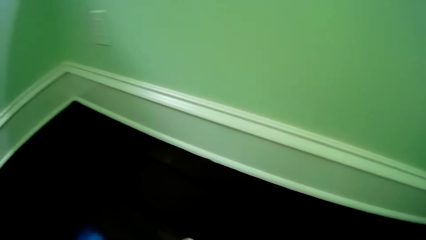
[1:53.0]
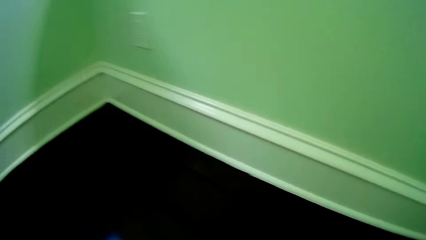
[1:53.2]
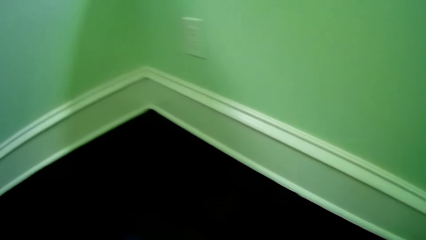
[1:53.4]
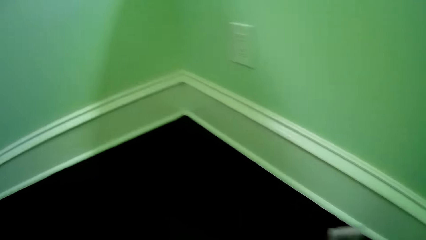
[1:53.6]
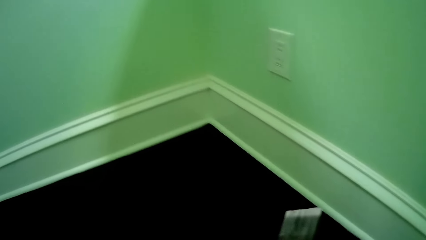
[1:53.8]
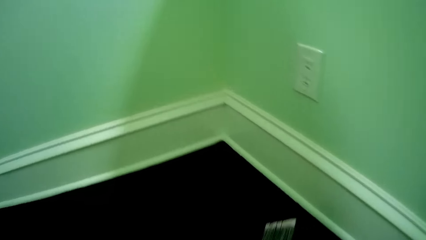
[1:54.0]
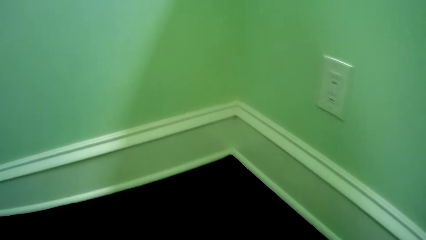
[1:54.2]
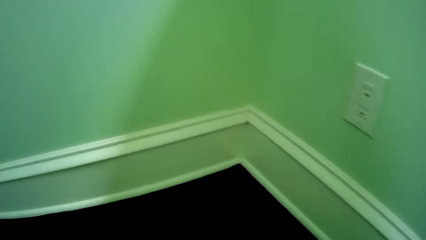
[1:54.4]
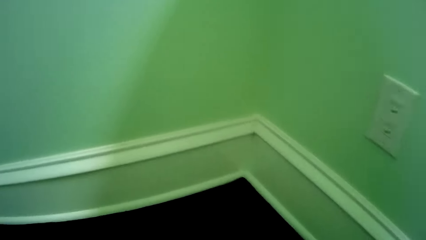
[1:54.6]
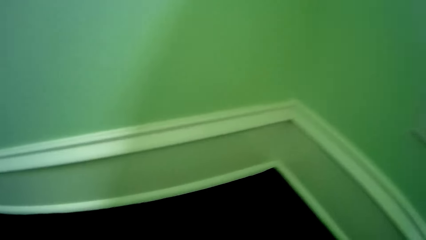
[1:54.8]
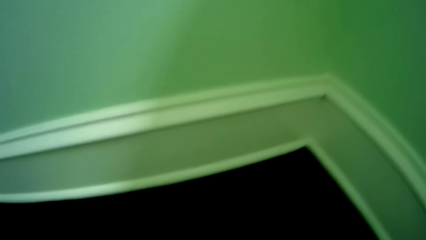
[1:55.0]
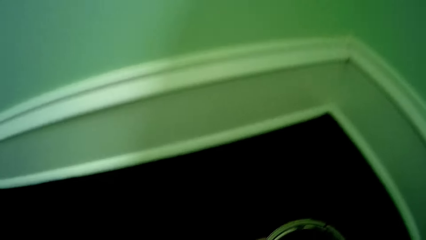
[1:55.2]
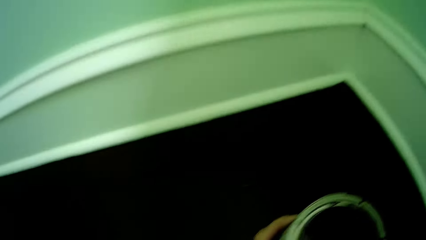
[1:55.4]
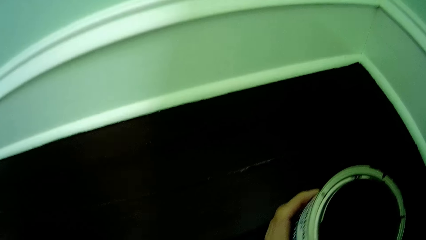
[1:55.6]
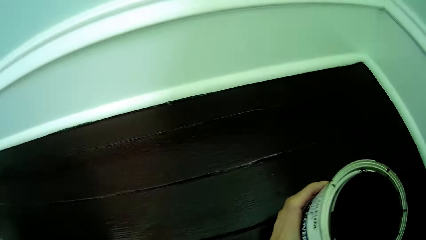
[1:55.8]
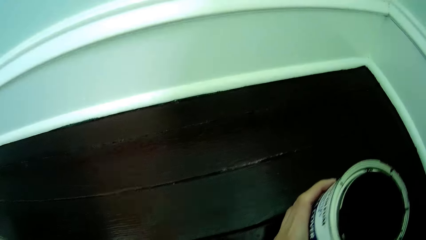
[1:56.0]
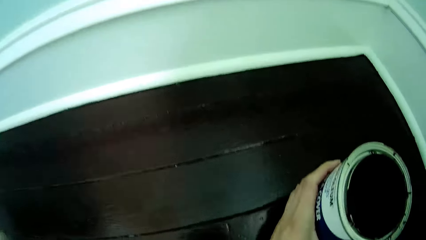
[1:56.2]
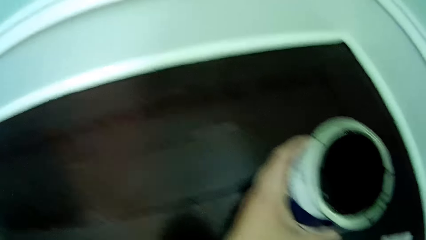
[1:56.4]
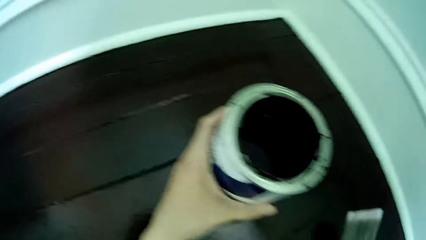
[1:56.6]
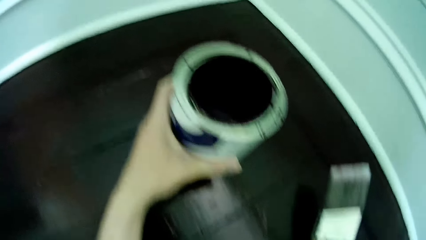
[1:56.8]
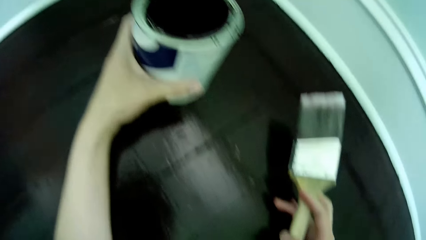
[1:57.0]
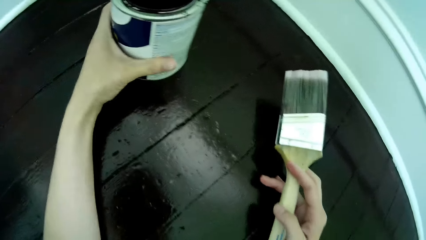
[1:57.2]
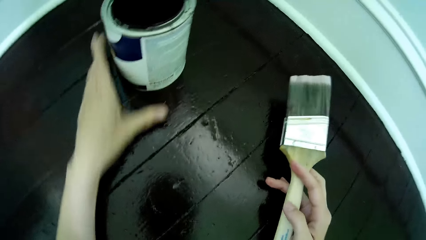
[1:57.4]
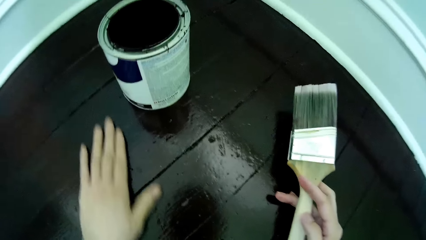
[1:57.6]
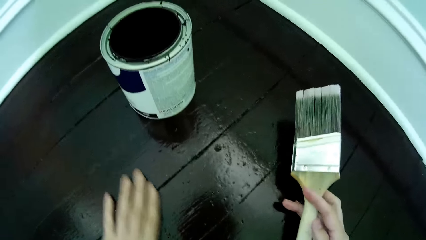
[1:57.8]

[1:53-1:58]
The camera wearer holds the can of paint in his left hand. He holds a brush in his right hand.

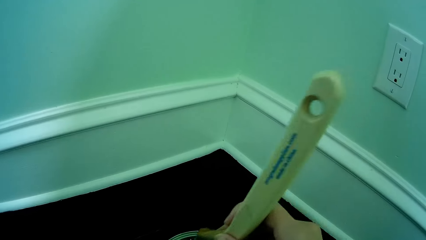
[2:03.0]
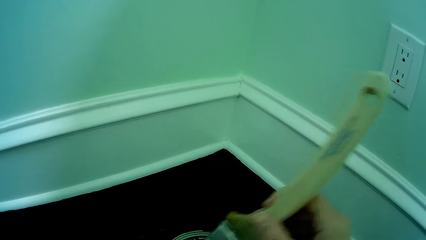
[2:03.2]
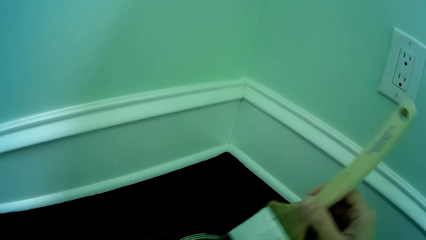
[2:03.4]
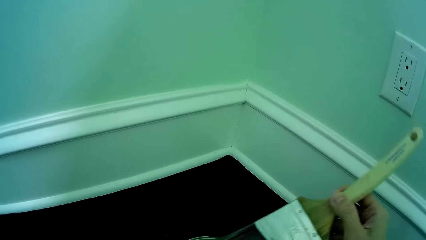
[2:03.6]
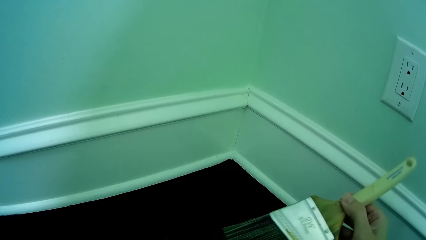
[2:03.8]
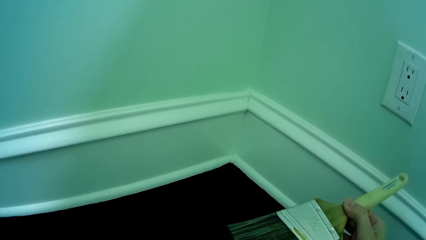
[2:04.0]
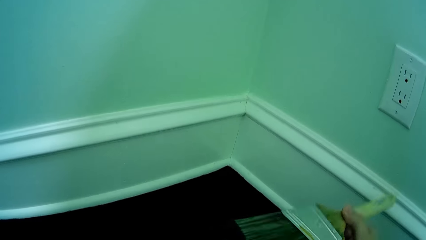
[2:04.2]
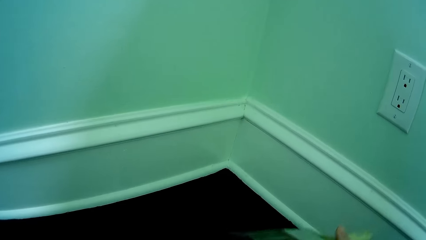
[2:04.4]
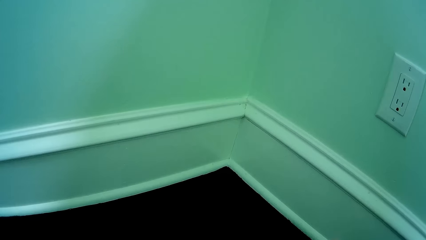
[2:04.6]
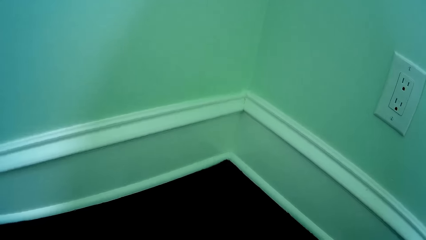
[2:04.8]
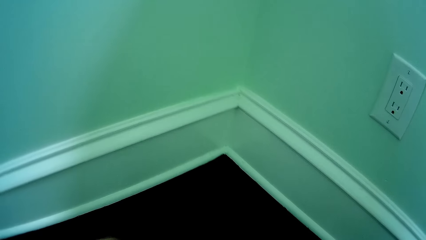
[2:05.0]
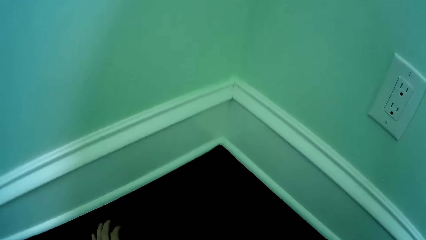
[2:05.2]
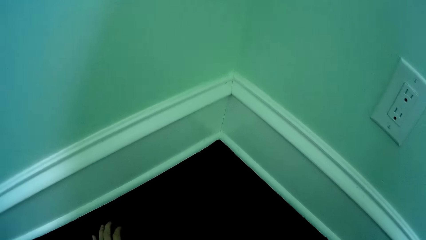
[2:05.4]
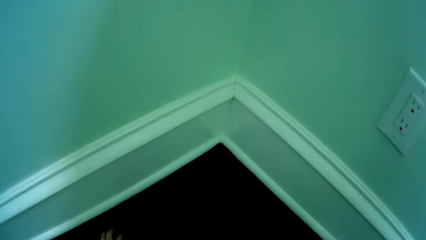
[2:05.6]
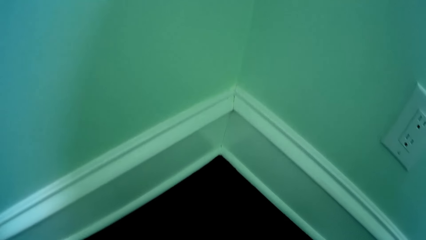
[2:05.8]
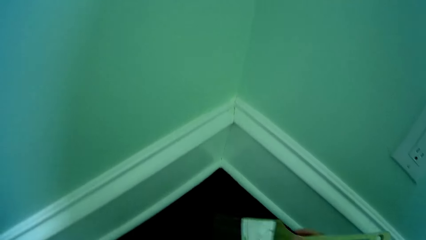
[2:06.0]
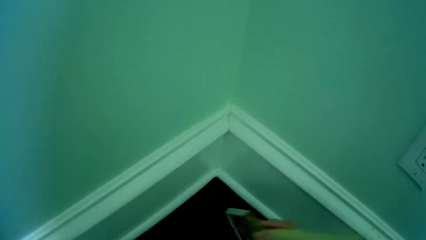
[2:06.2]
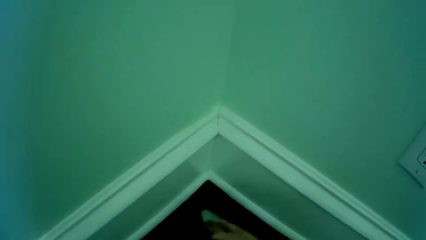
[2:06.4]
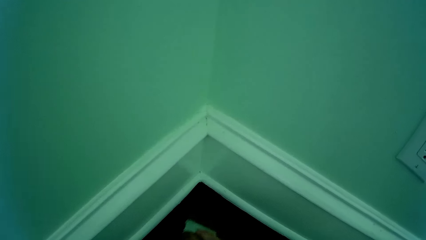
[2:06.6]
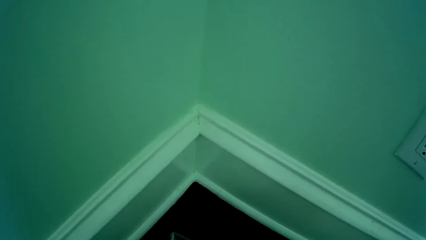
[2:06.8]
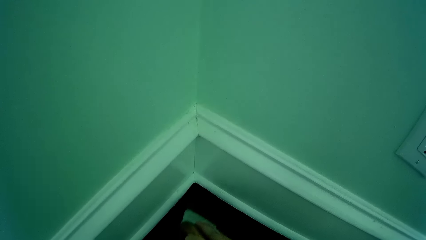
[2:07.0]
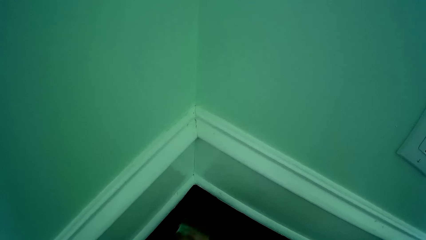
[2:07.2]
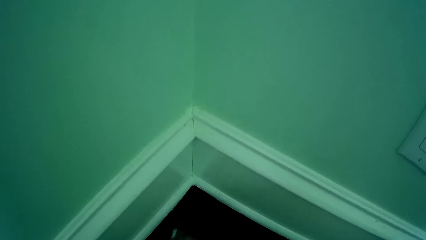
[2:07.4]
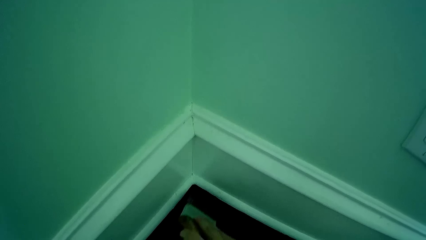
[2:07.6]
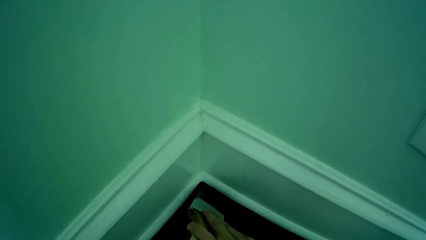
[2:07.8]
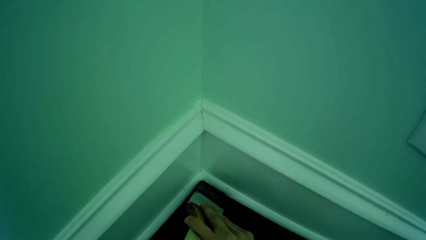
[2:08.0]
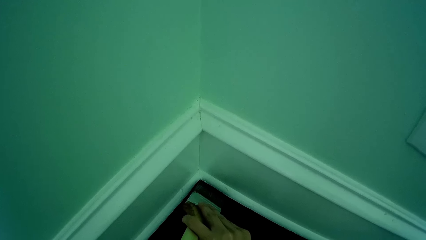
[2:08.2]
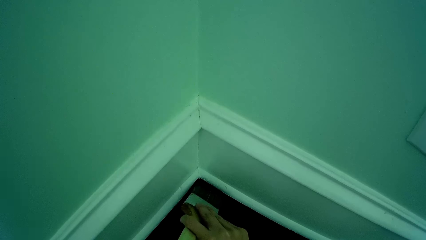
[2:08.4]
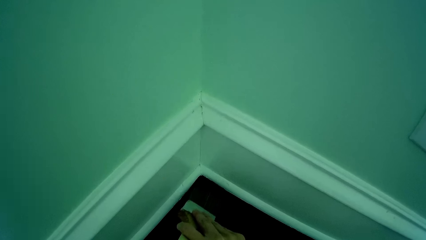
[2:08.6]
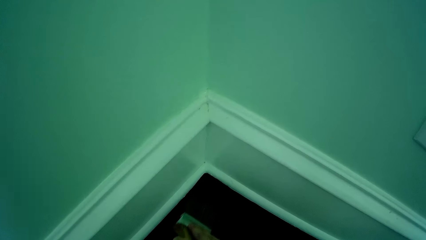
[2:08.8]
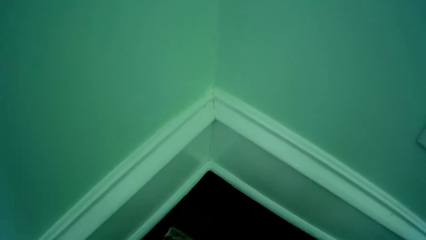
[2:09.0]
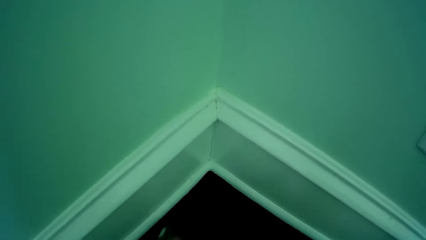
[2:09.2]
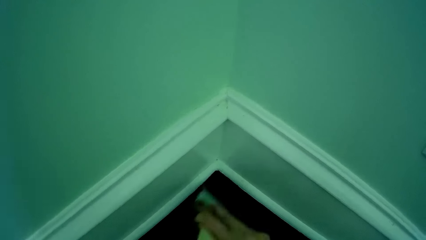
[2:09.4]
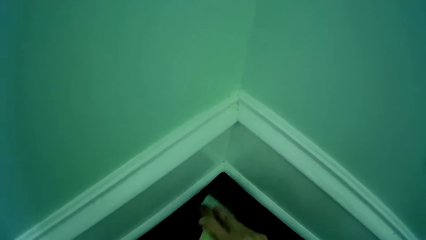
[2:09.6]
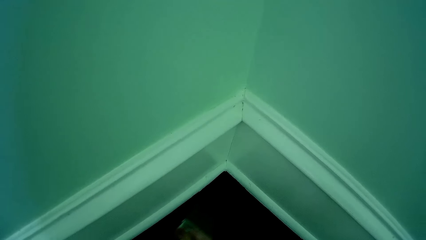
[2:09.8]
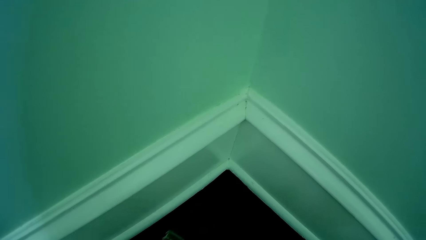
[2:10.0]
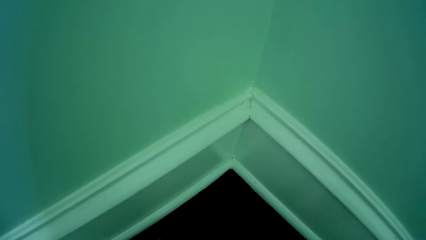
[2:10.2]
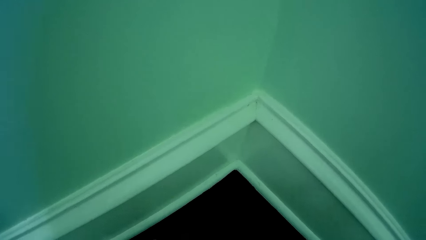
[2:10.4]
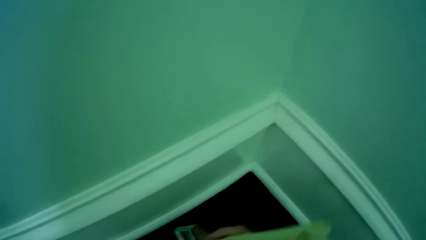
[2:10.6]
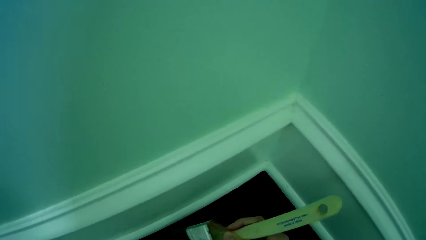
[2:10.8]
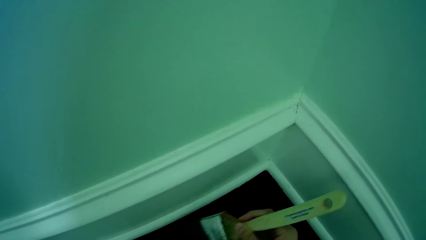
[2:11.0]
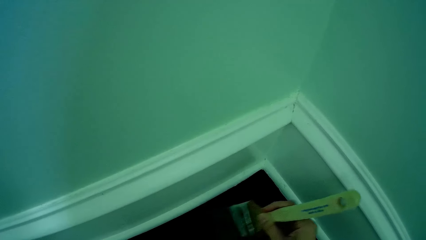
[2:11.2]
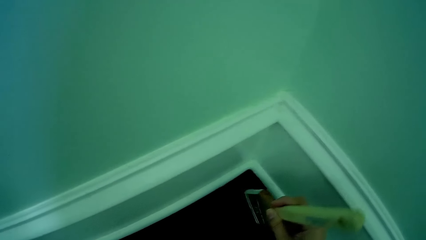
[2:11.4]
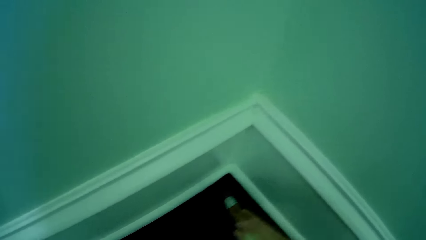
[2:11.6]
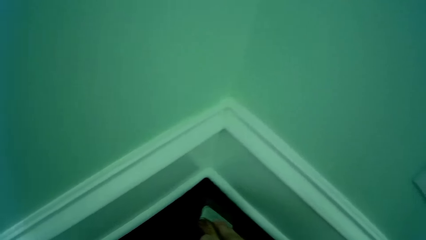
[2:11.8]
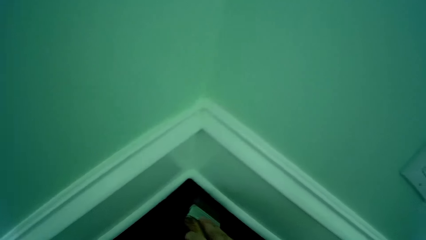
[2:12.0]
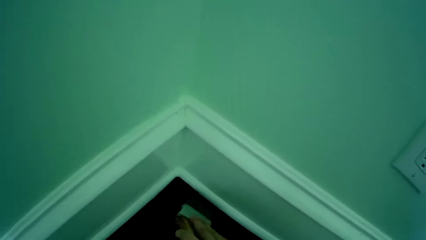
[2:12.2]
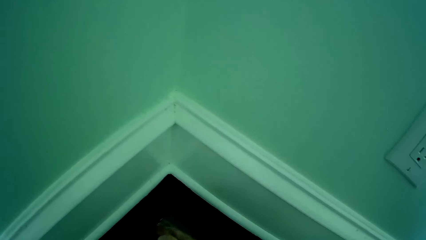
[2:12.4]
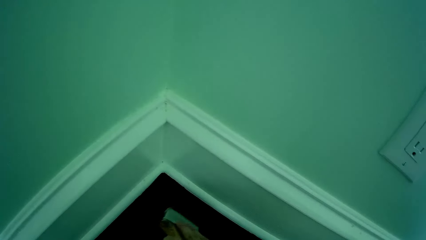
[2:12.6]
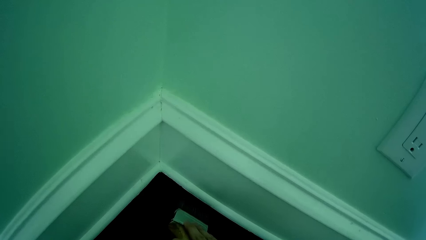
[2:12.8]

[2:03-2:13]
The camera wearer dips the paintbrush into the paint. He removes the paintbrush from the paint. He paints the floor with the brush in his right hand.
